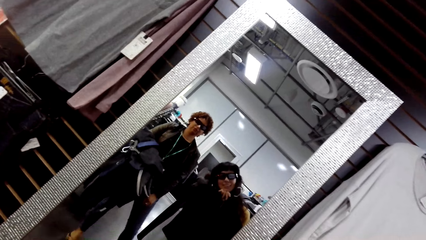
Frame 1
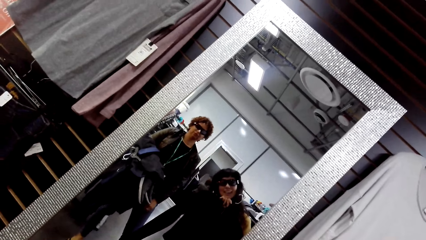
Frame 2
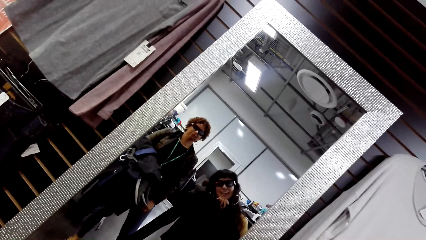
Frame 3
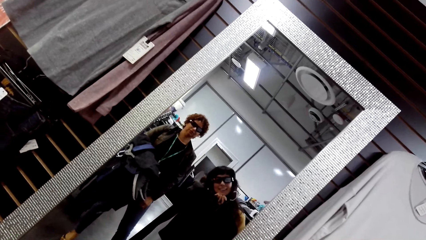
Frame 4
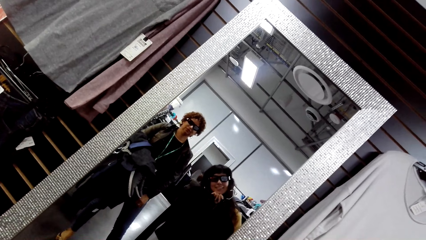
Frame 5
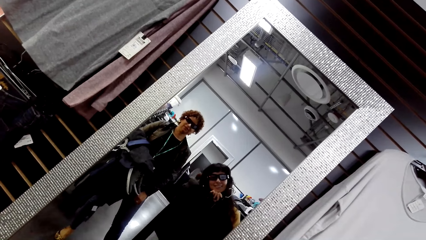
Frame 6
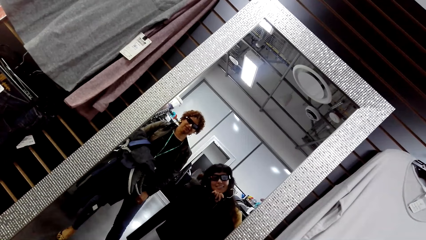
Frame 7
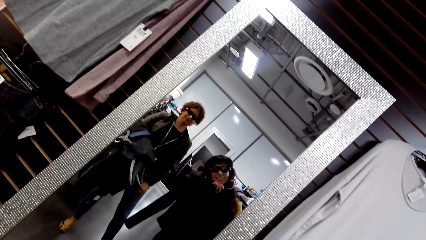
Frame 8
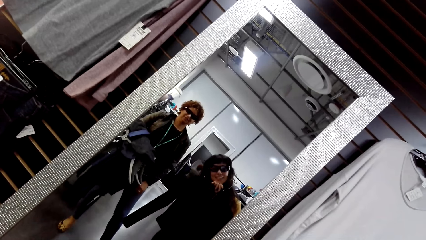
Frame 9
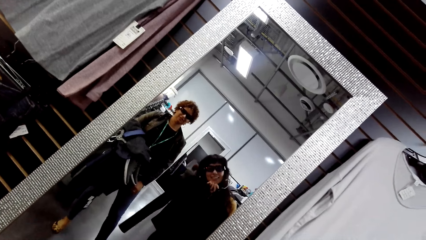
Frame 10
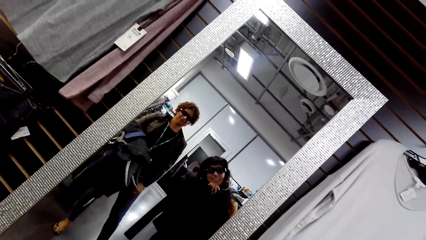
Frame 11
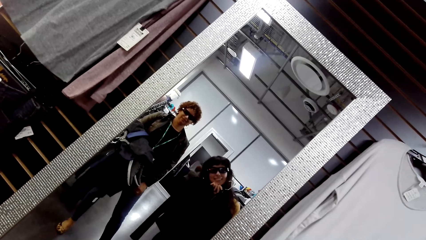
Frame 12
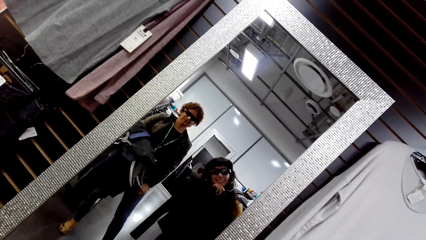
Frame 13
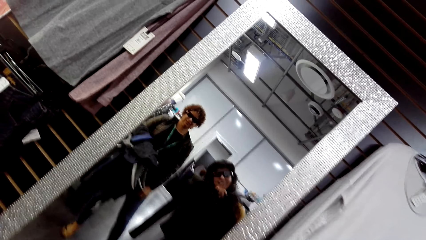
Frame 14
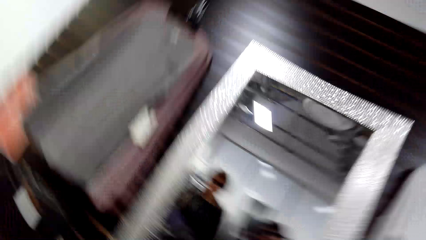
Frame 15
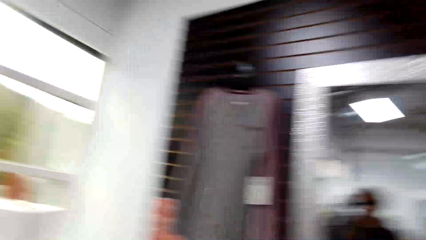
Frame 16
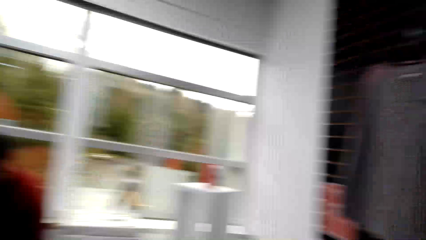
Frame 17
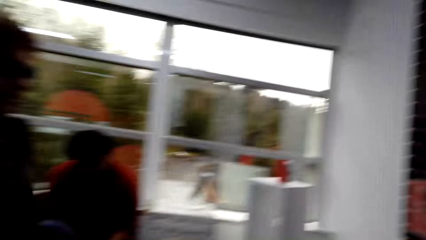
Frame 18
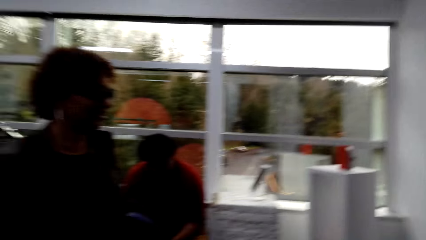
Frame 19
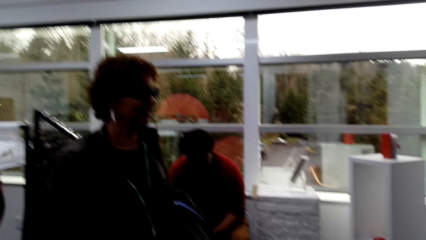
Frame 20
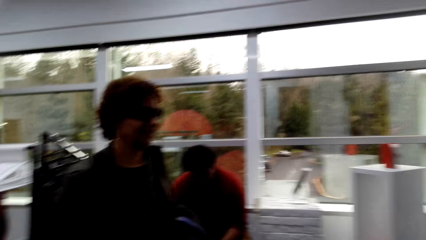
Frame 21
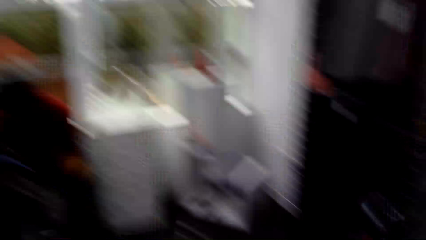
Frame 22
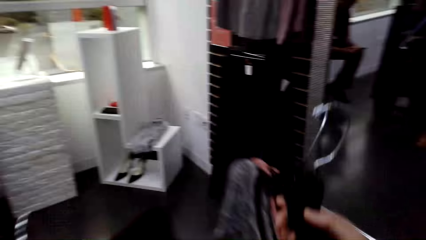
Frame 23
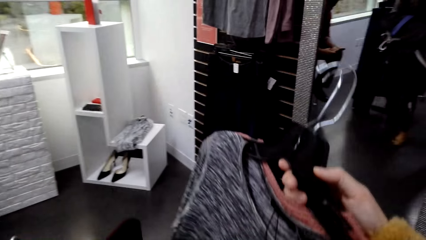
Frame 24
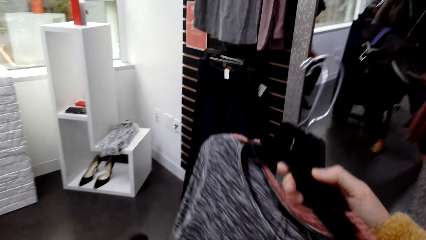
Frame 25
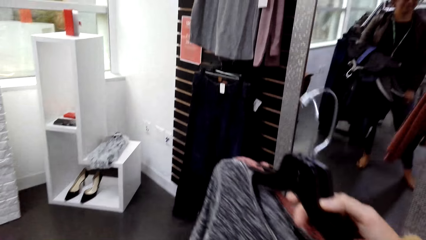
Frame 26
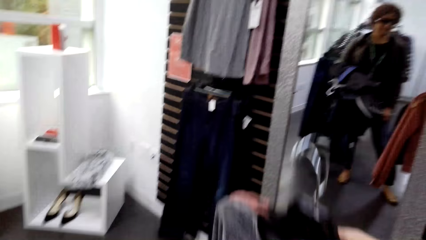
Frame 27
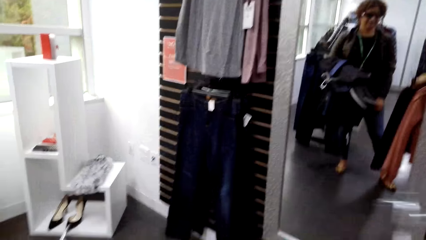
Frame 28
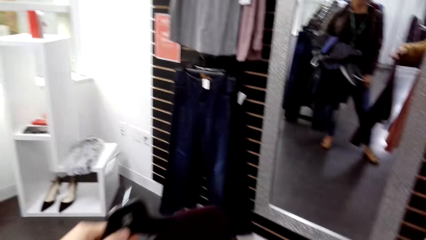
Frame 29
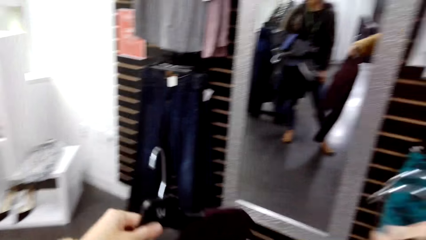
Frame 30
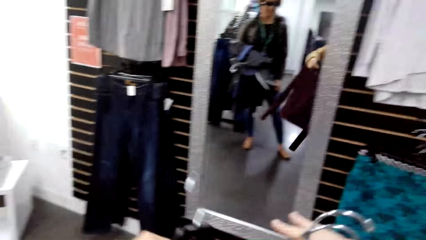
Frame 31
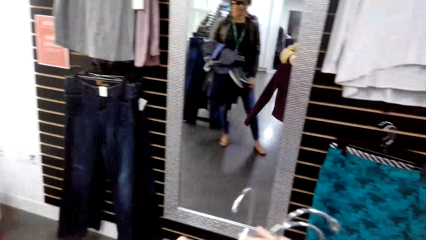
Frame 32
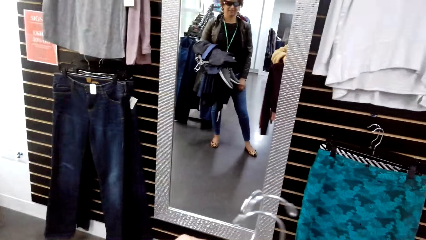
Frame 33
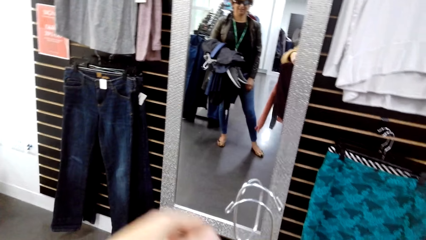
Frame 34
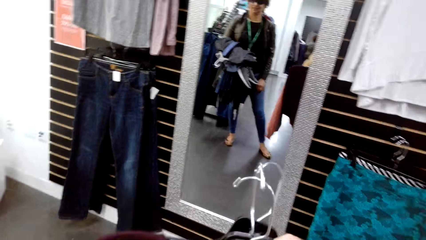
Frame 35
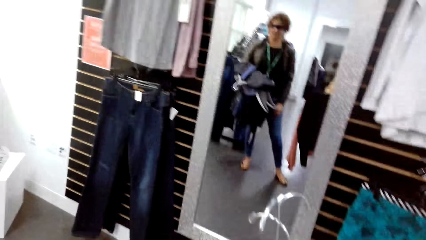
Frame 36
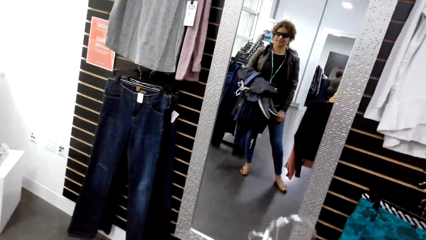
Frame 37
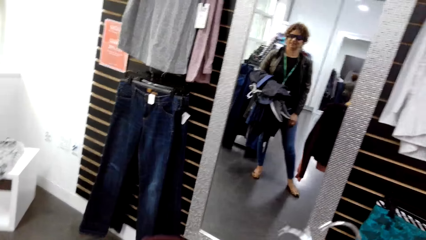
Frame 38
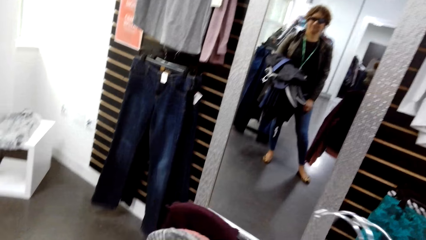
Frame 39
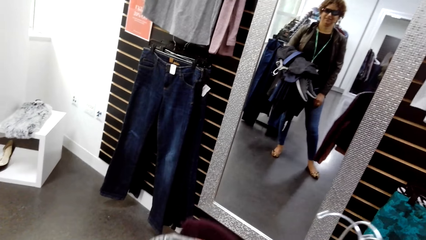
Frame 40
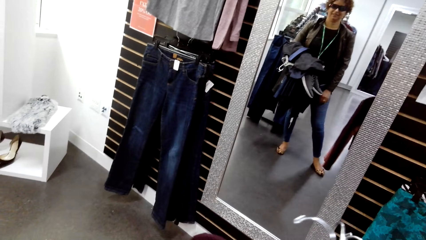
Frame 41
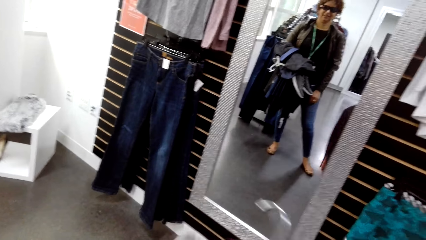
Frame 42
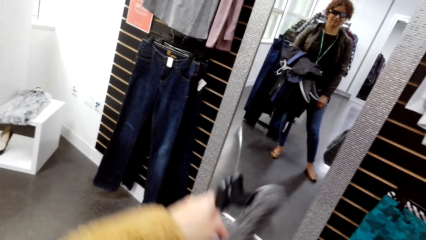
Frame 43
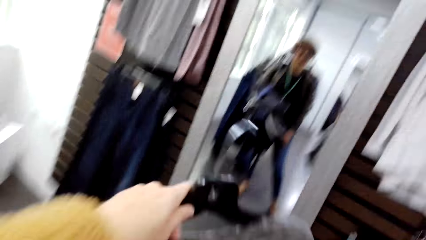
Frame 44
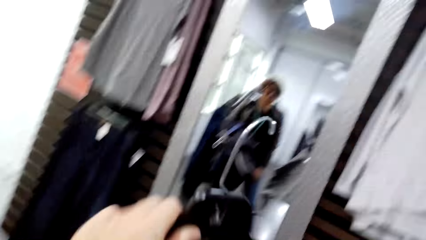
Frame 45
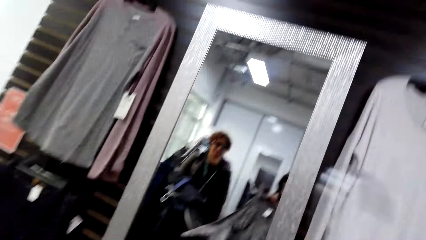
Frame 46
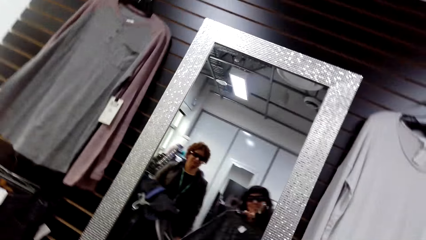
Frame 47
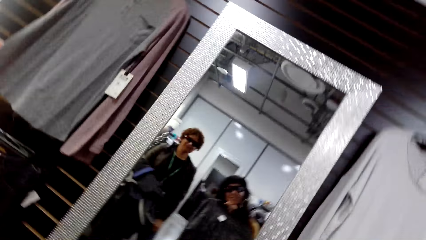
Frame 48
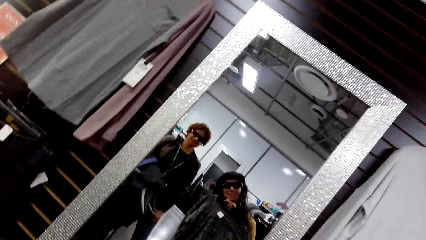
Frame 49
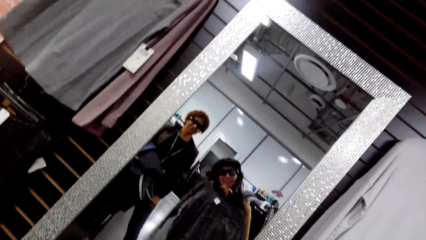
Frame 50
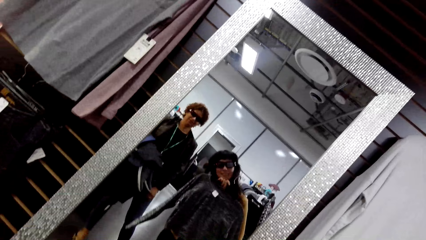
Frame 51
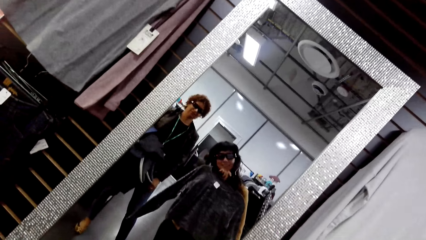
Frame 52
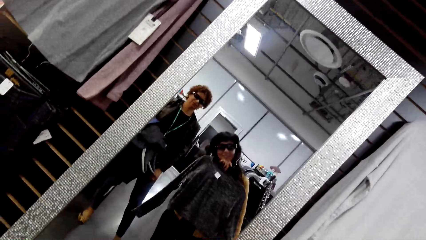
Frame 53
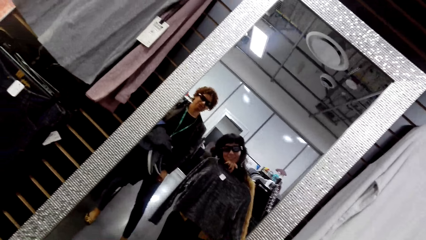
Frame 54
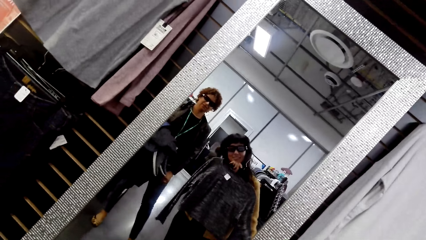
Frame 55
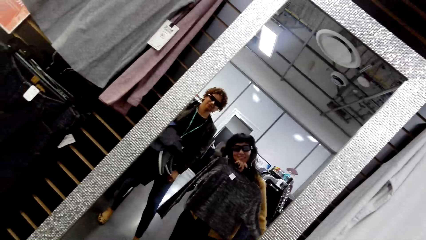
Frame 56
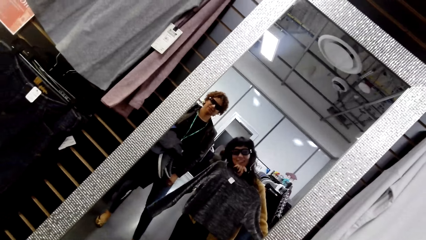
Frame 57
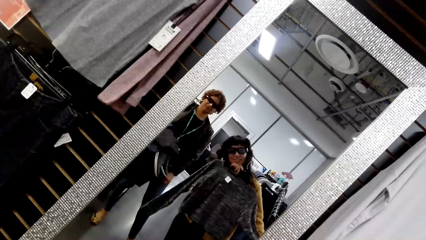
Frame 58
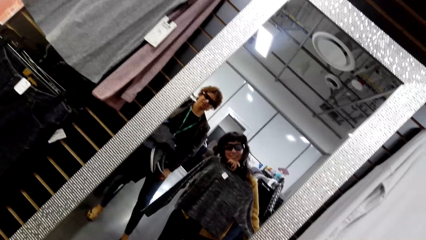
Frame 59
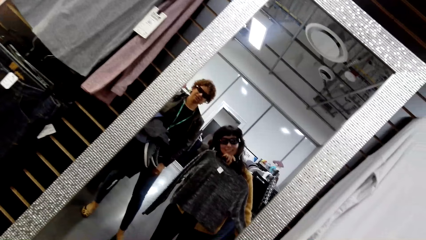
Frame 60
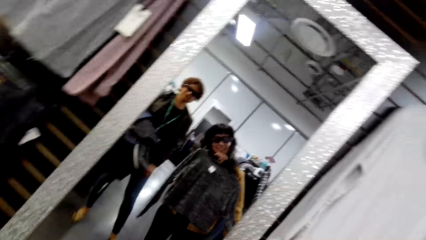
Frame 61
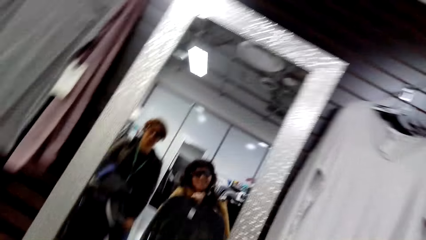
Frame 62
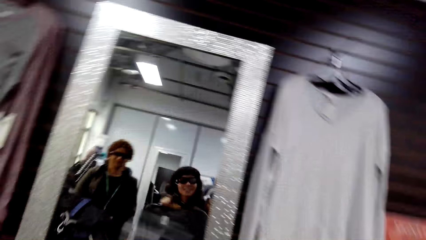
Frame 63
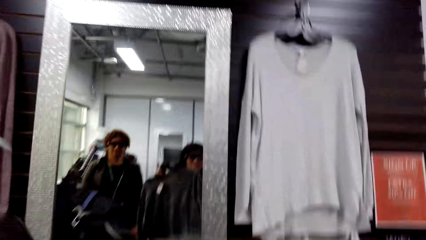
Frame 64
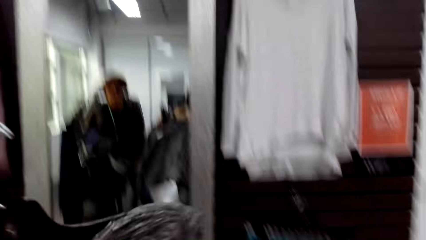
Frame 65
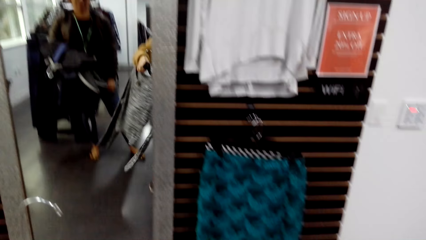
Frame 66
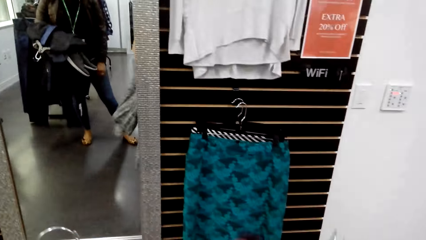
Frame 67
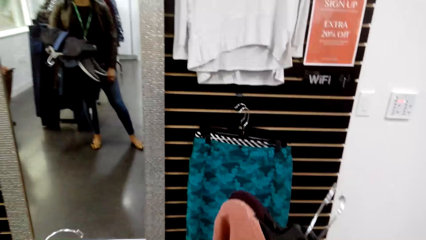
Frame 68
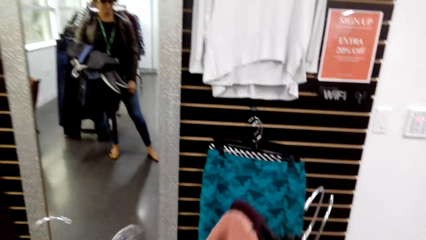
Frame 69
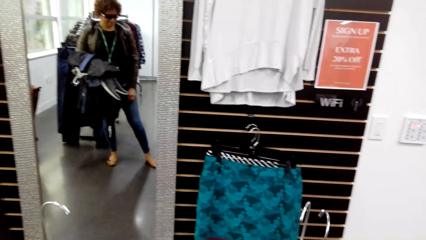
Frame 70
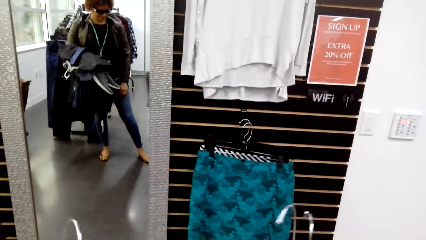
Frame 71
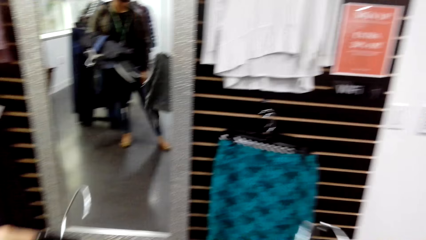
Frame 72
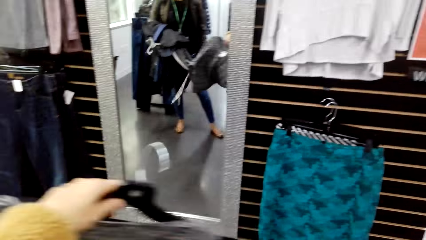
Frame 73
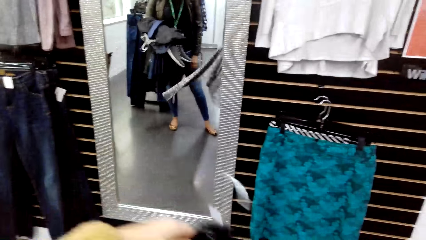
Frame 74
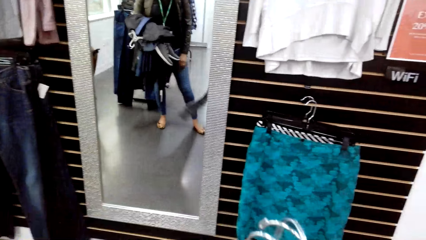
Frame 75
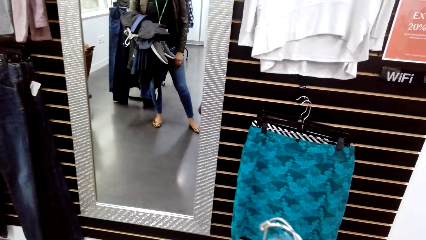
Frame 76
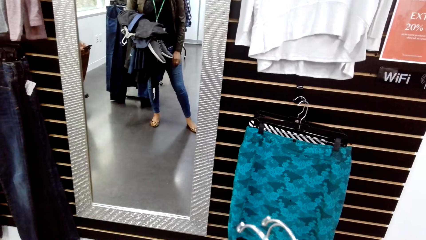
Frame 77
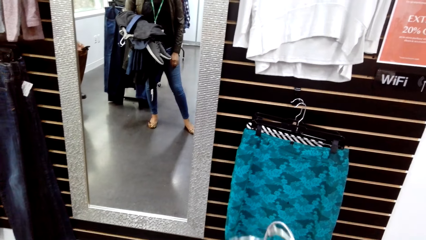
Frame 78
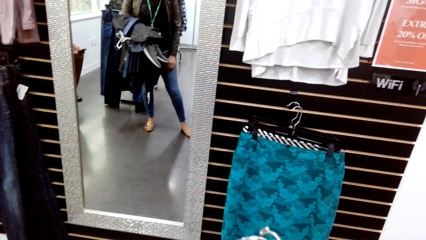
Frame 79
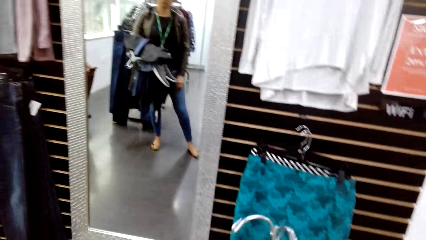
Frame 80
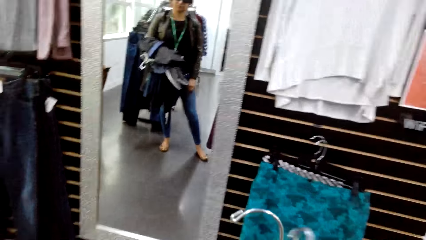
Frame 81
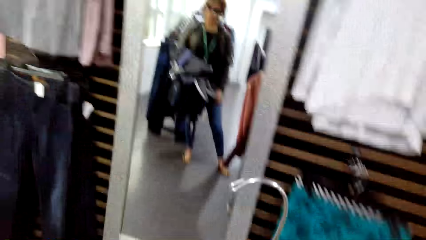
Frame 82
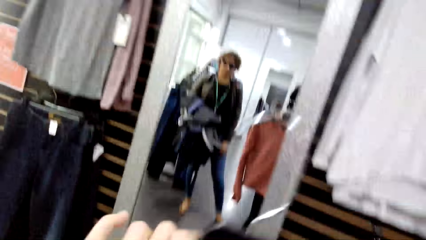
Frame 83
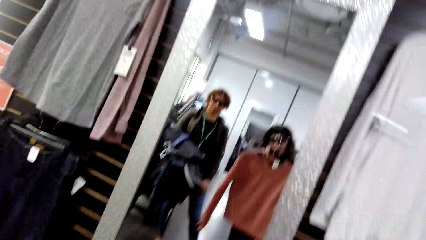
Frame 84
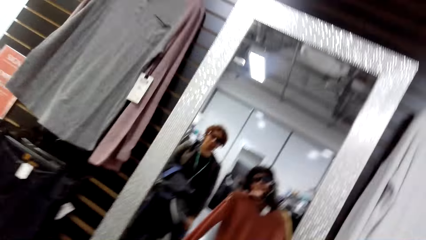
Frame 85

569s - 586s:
The camera wearer looks at the mirror. He looks around the boutique and looks at the mirror. He looks at her sweater. He moves the hangers on his hand.
